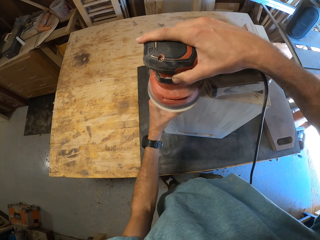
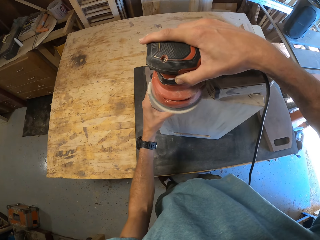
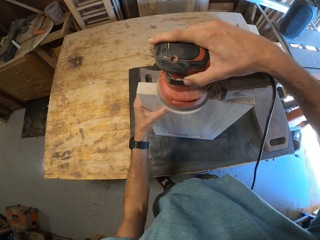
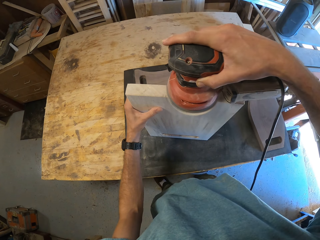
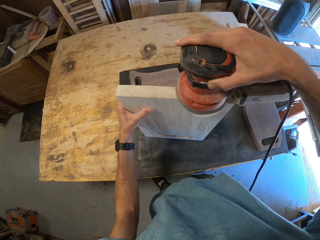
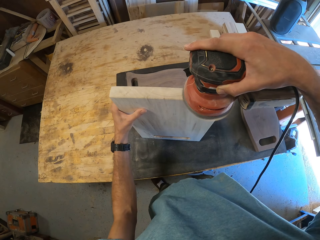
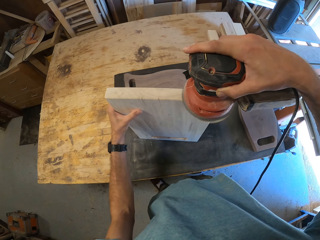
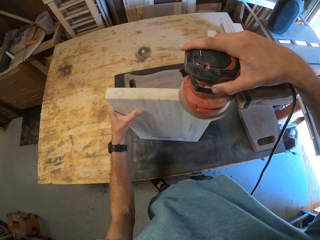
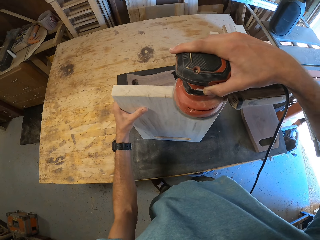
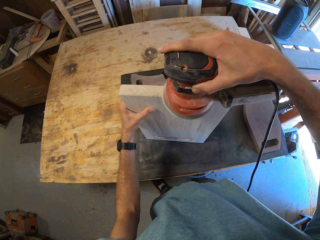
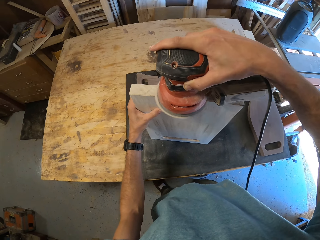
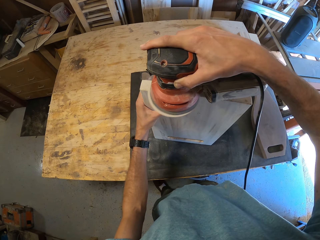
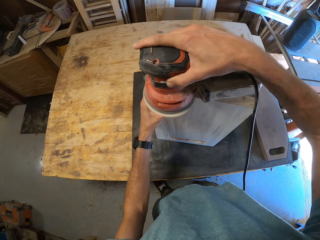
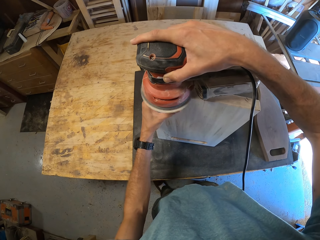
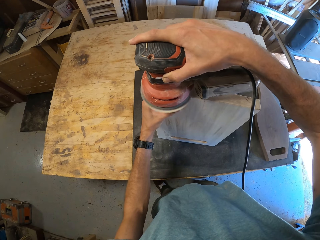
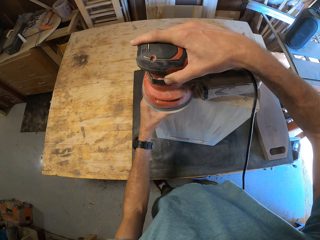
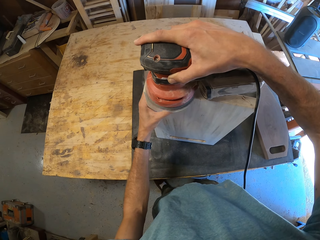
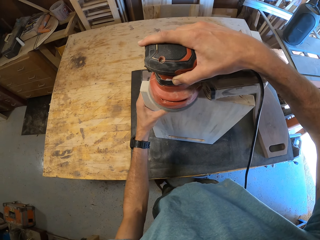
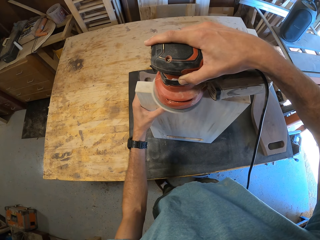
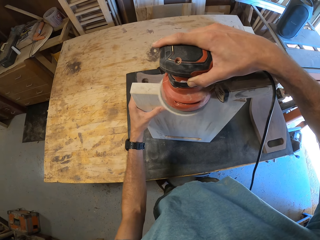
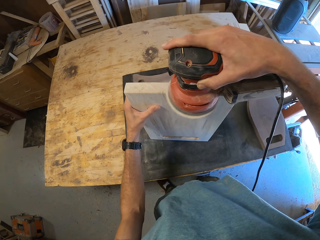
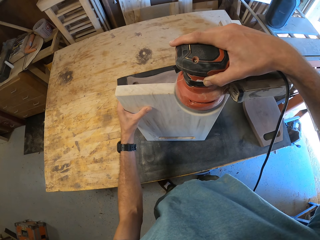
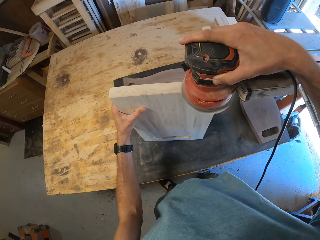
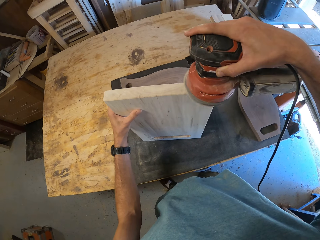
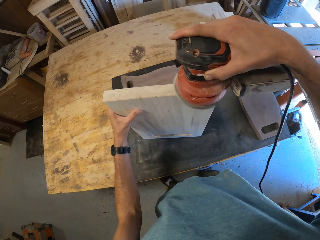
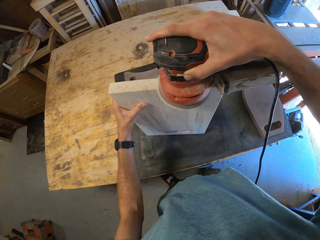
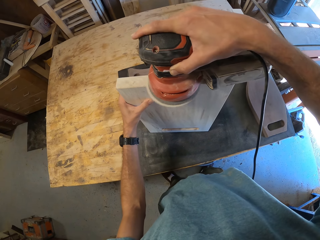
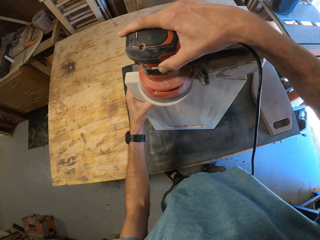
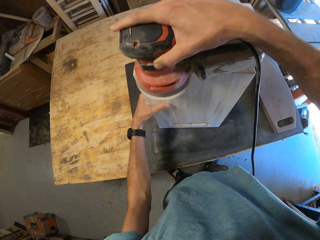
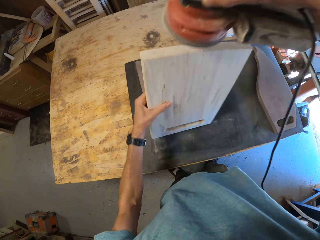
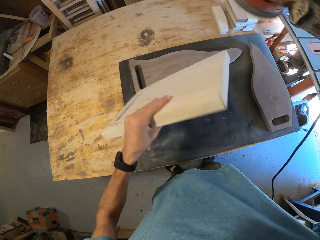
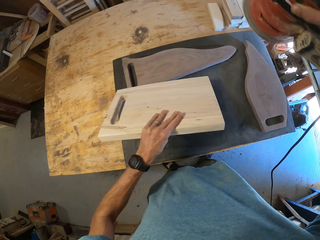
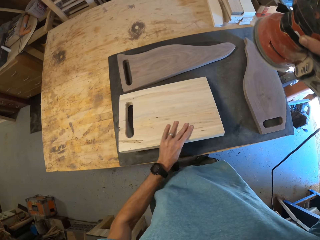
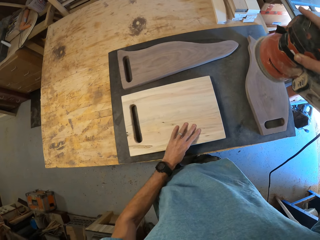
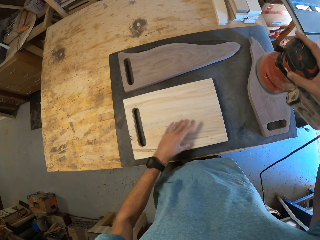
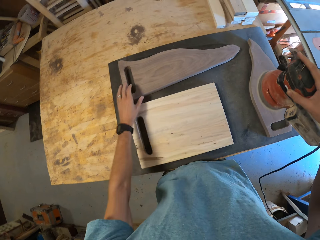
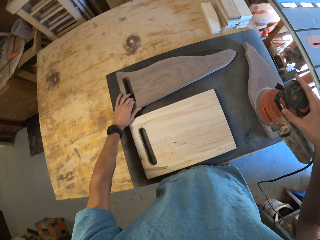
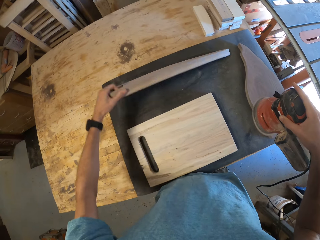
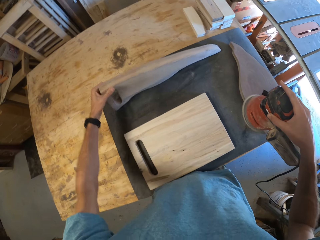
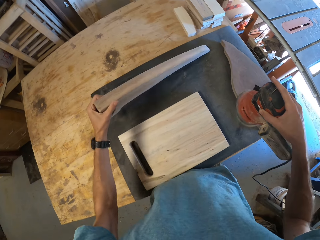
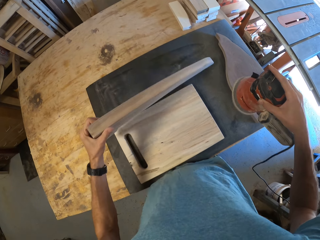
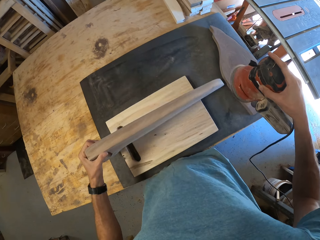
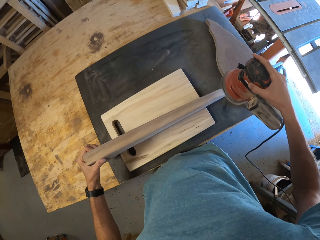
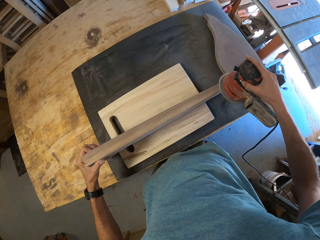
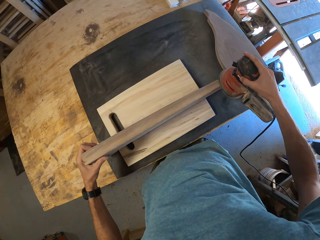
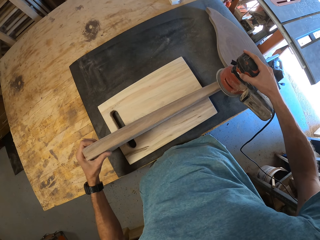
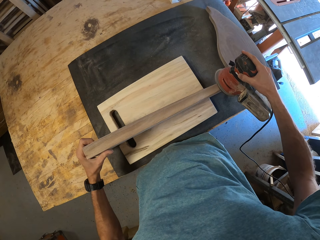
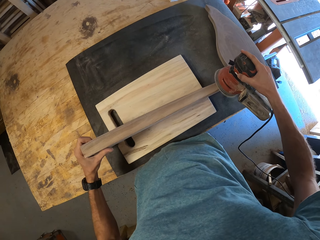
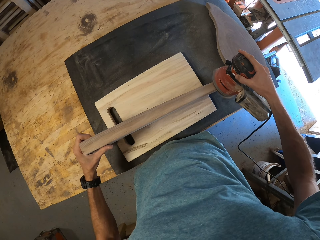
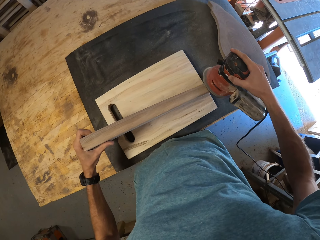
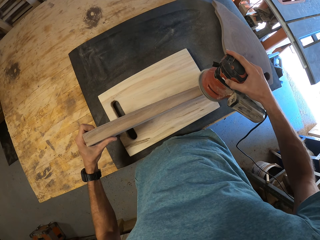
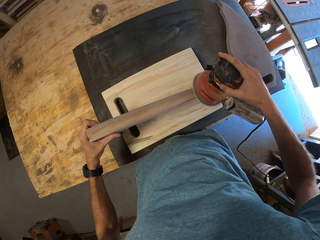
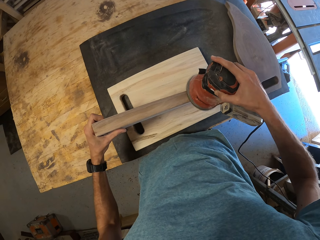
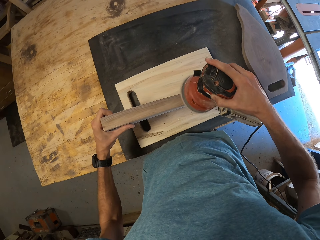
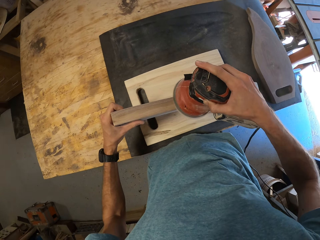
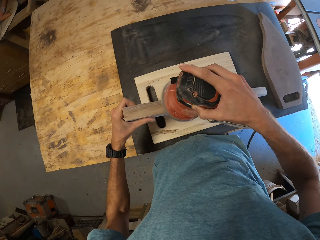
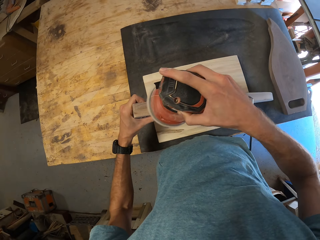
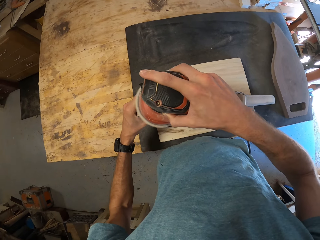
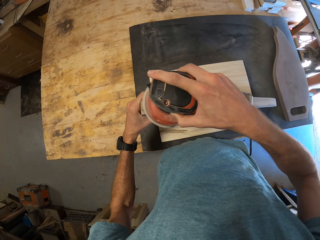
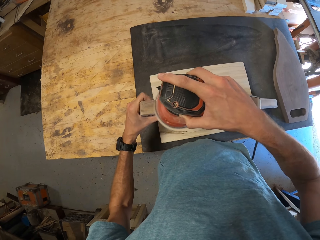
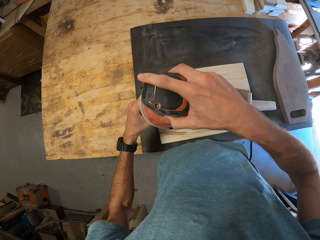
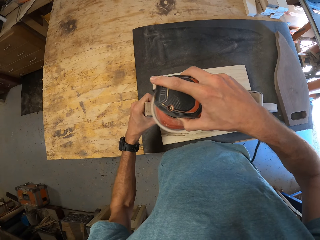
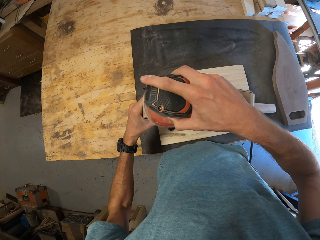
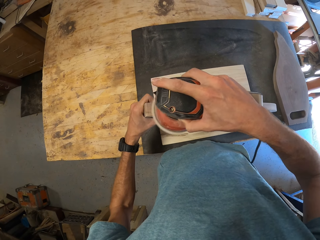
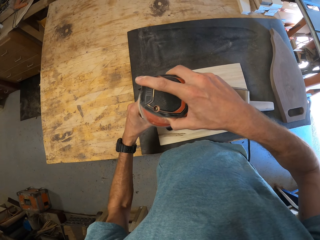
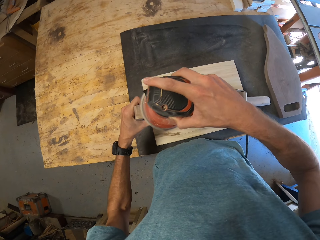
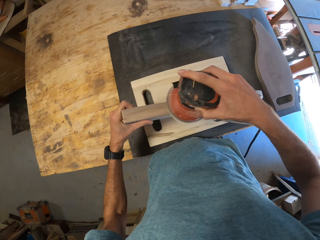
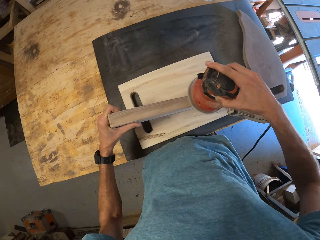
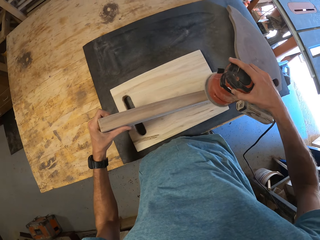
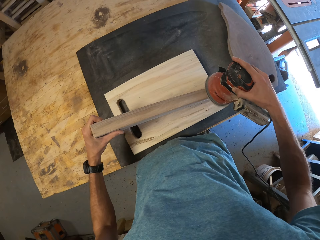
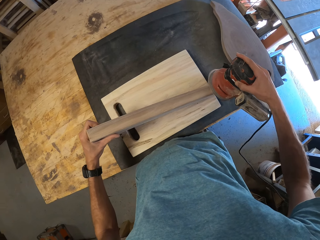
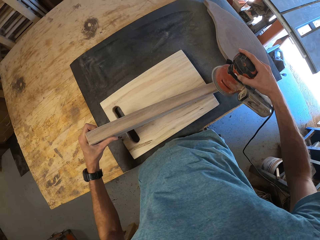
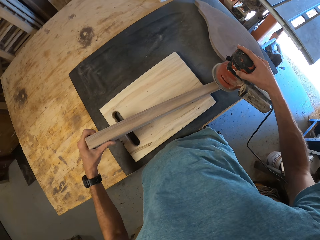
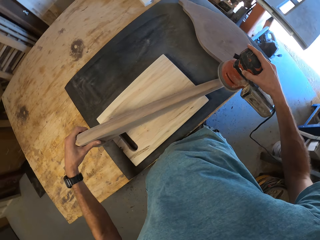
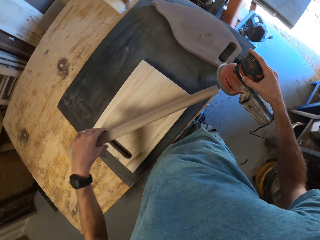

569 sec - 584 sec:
The camera wearer turns the chopboard. He drops the piece of wood on the table with his left hand. He picks up the first piece of wood, the smallest chopboard, from the table with his right hand. He places the first piece of wood on the second piece of wood with his left hand. He smoothens the sides of the first piece of wood with the orbital sander in his right hand.

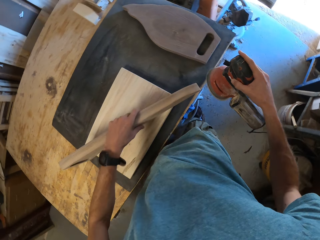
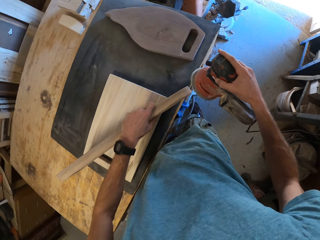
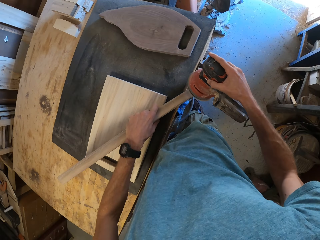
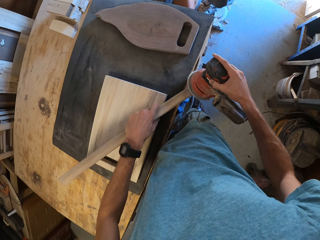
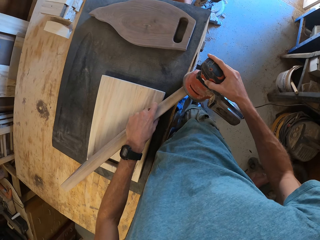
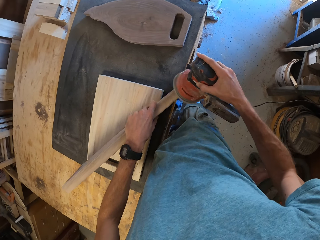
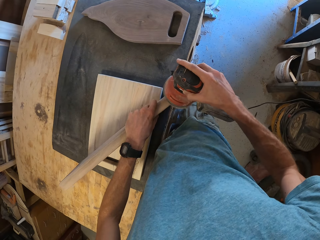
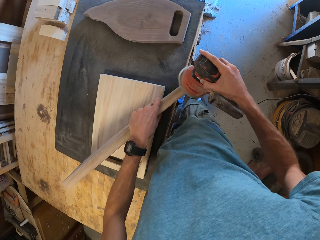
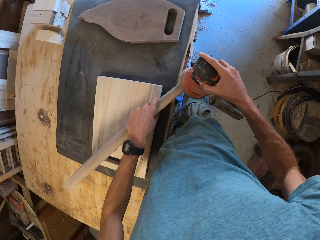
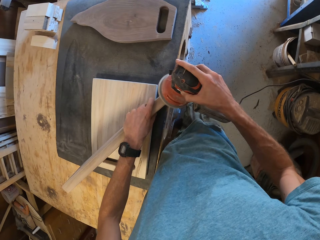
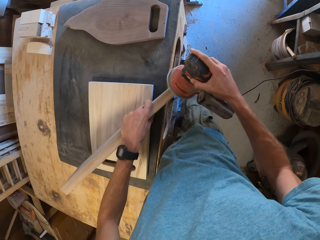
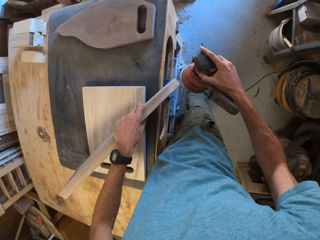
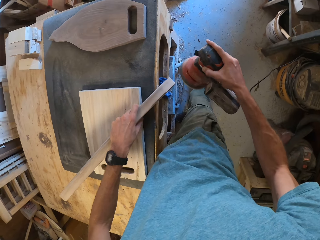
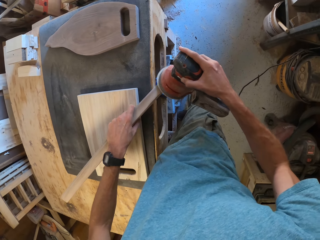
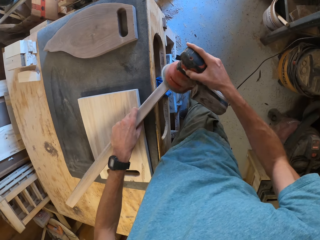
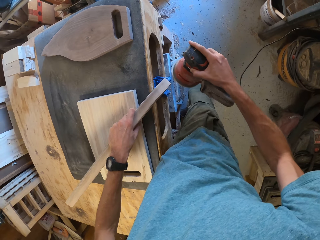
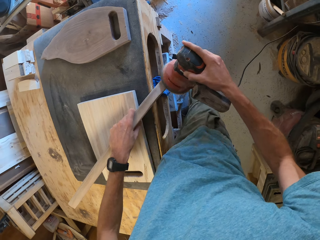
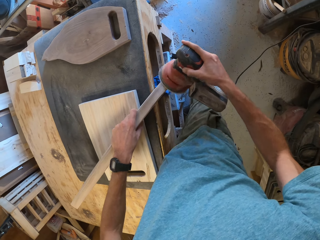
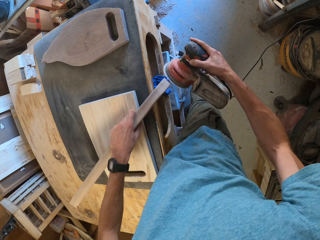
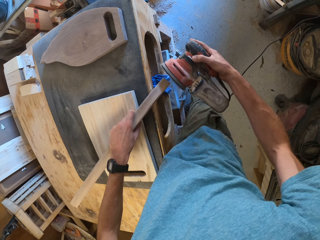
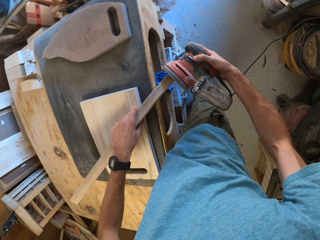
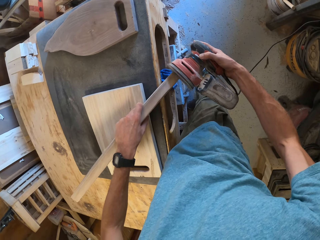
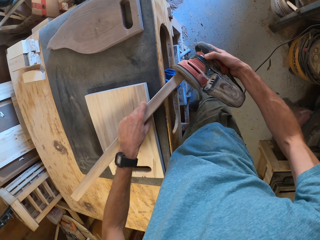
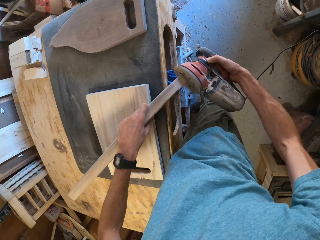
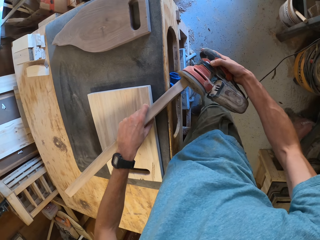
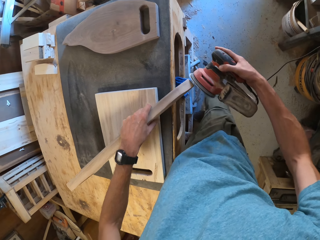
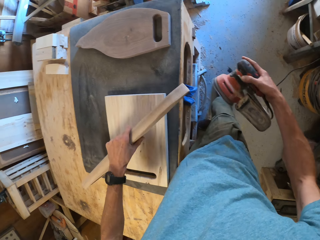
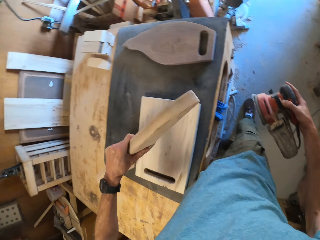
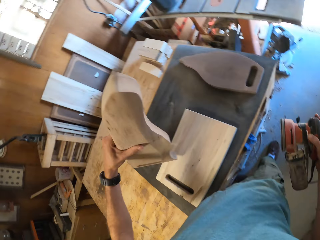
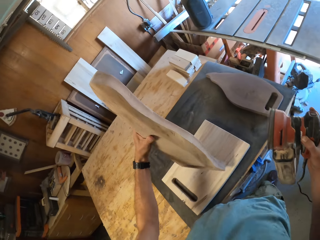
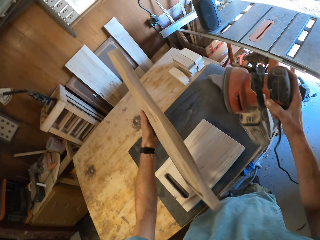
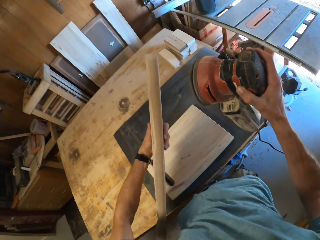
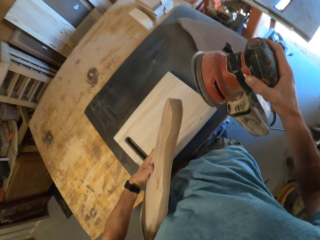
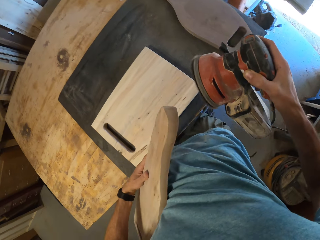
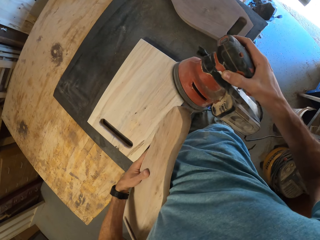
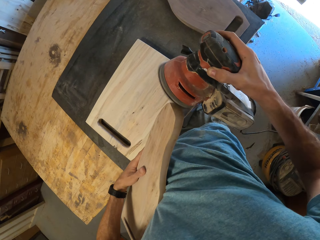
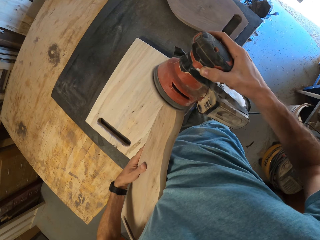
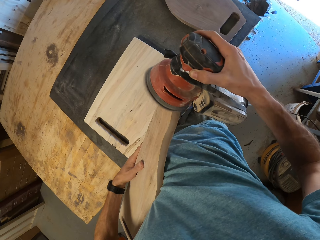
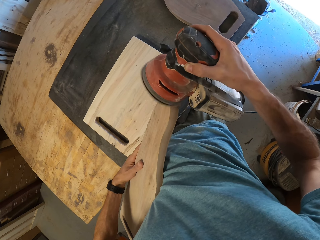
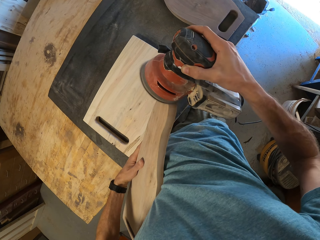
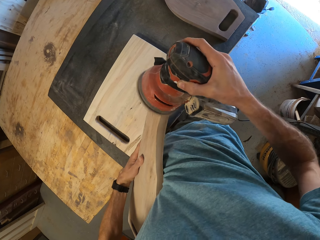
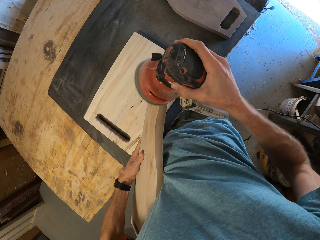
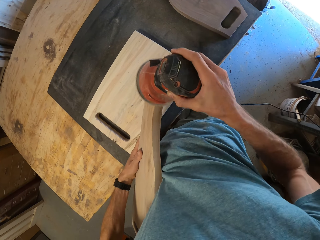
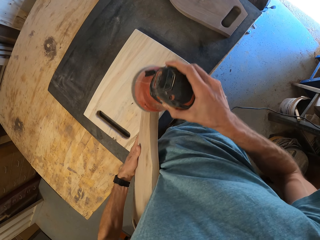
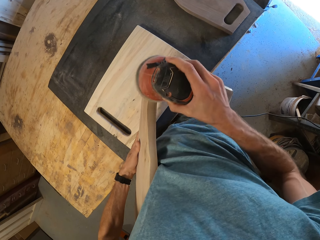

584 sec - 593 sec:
The camera wearer turns the chopboard. He holds the first piece of wood by his side with his left hand. He smoothens the chopboard with the sander machine.
